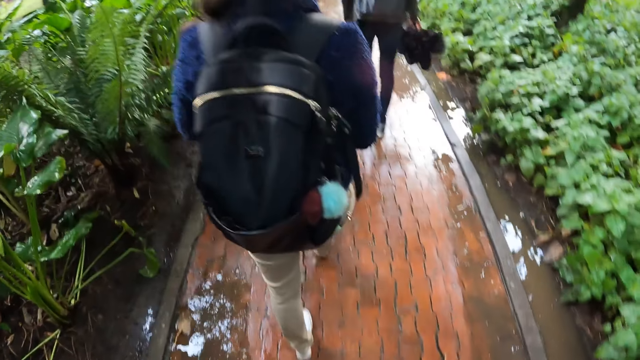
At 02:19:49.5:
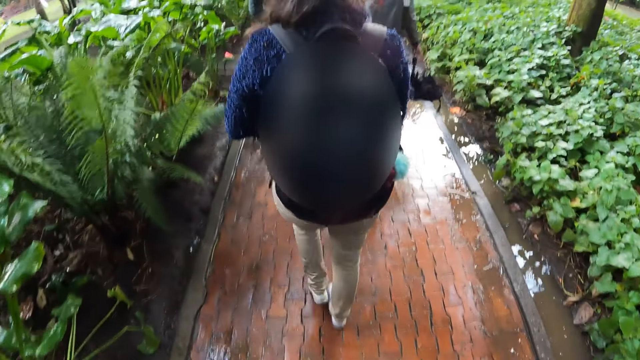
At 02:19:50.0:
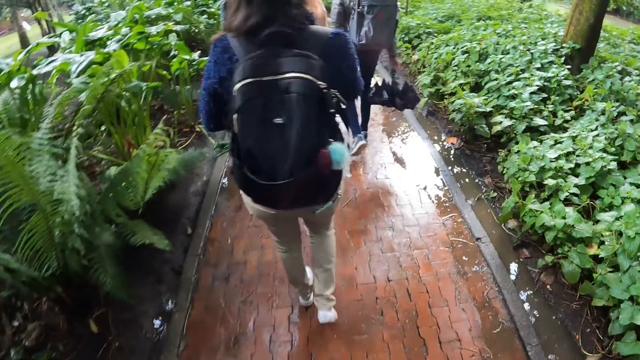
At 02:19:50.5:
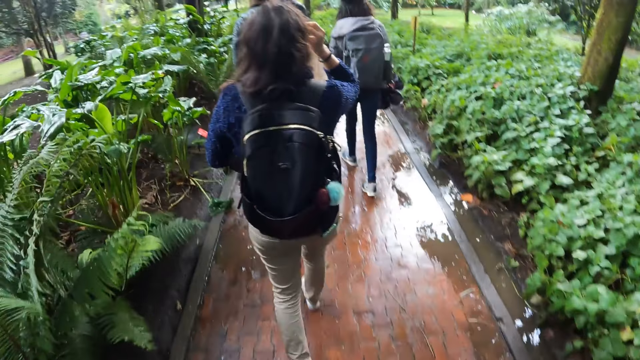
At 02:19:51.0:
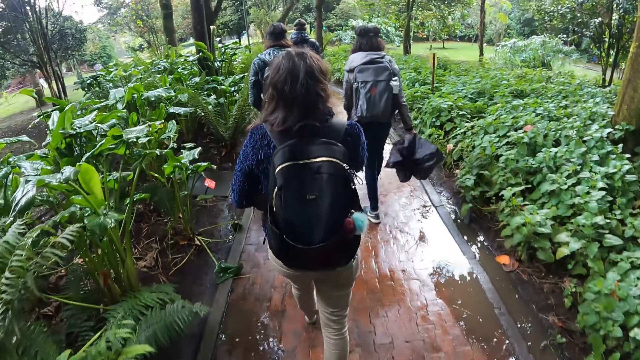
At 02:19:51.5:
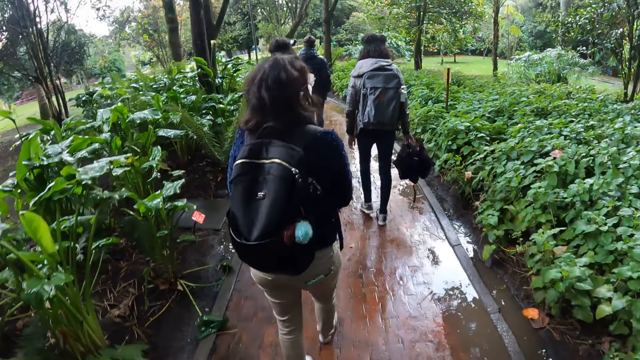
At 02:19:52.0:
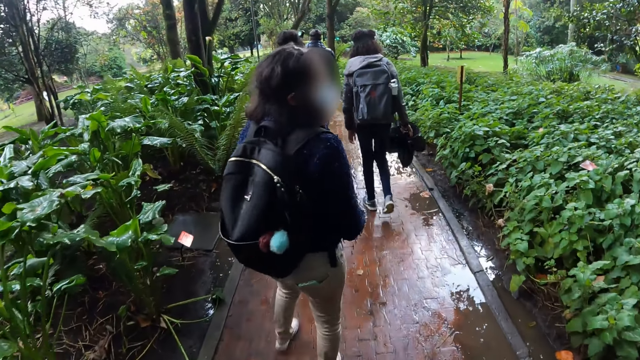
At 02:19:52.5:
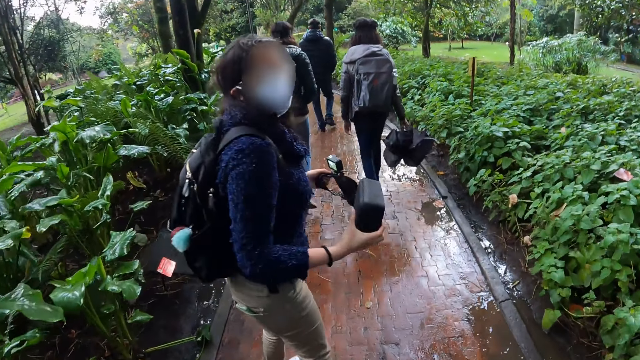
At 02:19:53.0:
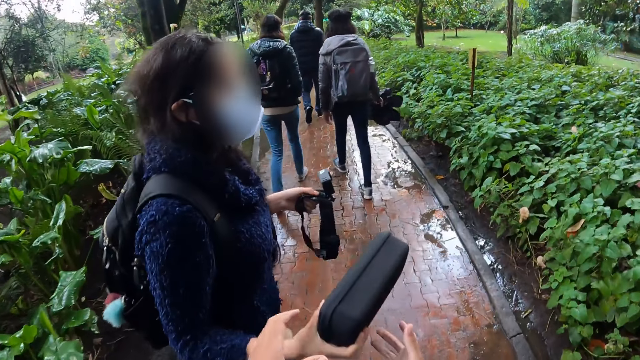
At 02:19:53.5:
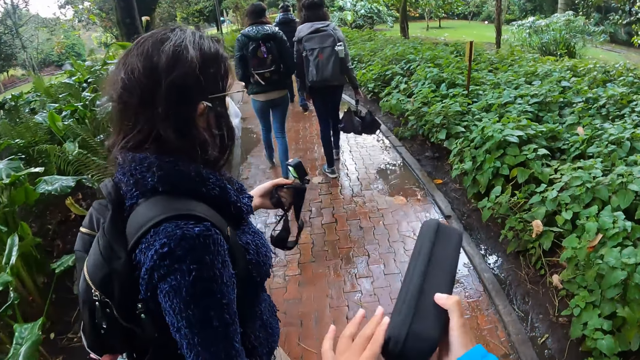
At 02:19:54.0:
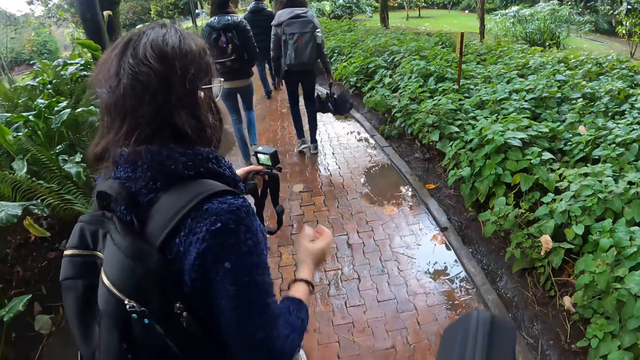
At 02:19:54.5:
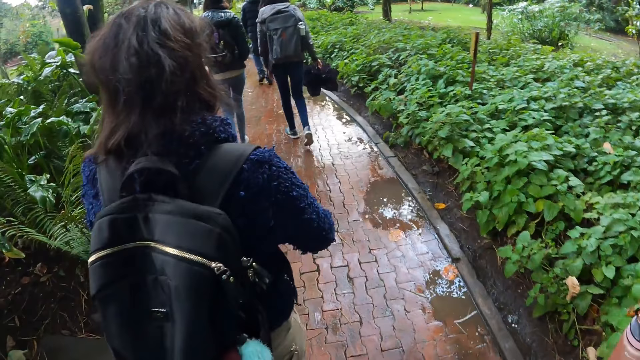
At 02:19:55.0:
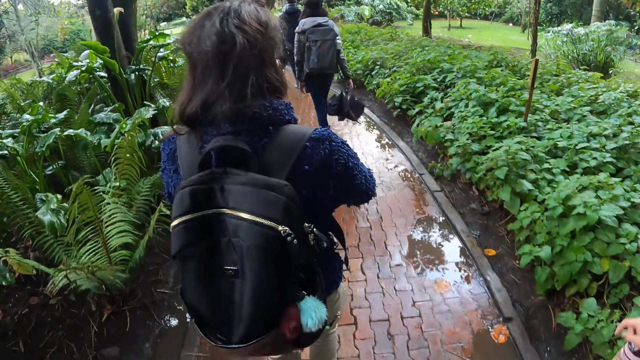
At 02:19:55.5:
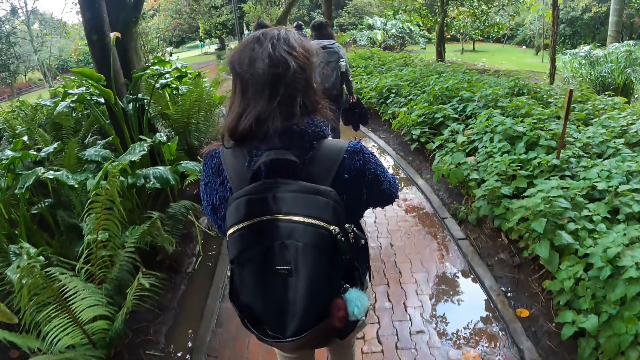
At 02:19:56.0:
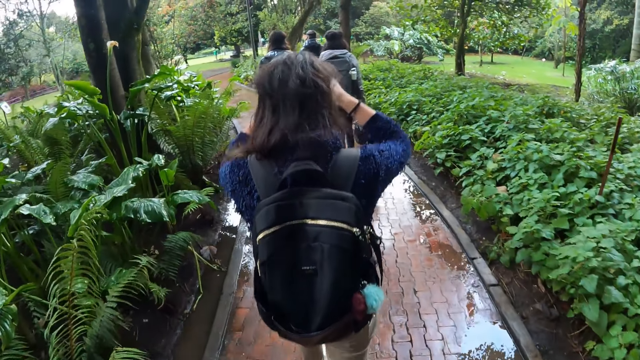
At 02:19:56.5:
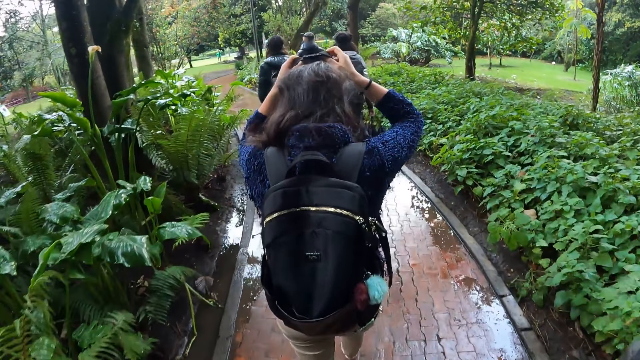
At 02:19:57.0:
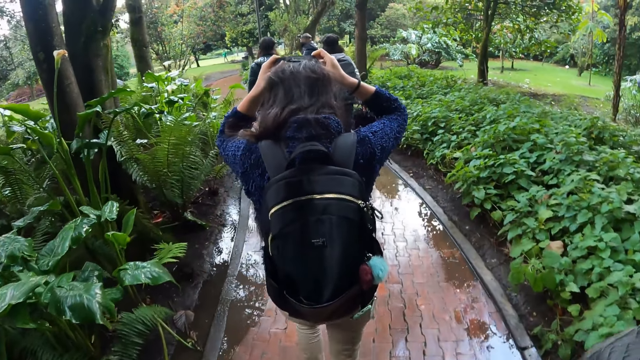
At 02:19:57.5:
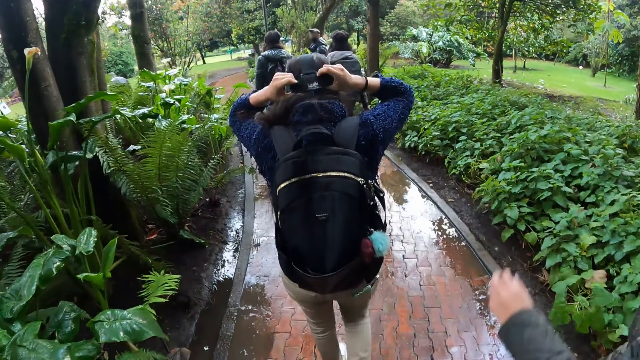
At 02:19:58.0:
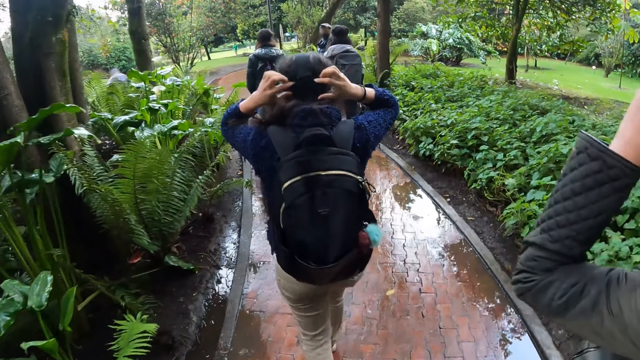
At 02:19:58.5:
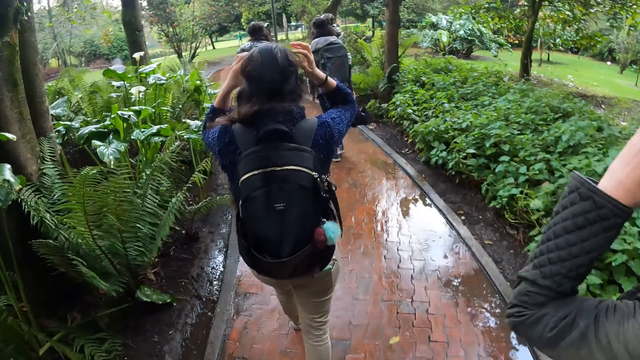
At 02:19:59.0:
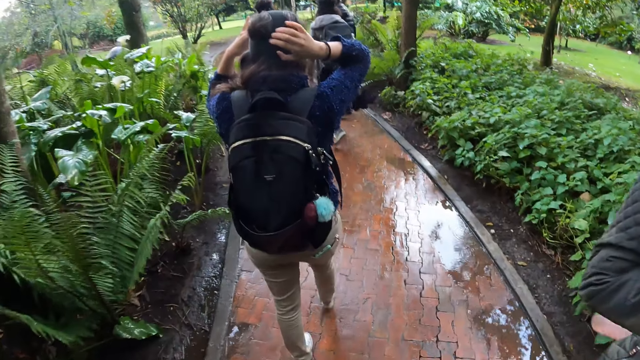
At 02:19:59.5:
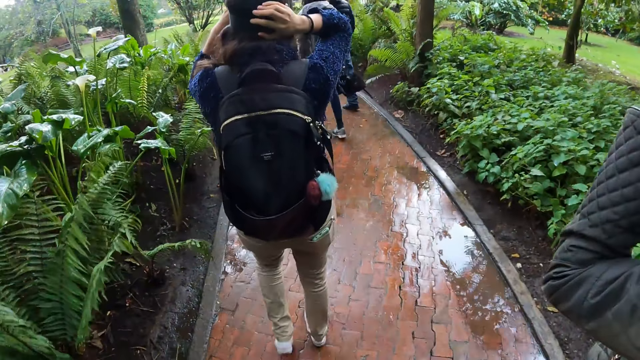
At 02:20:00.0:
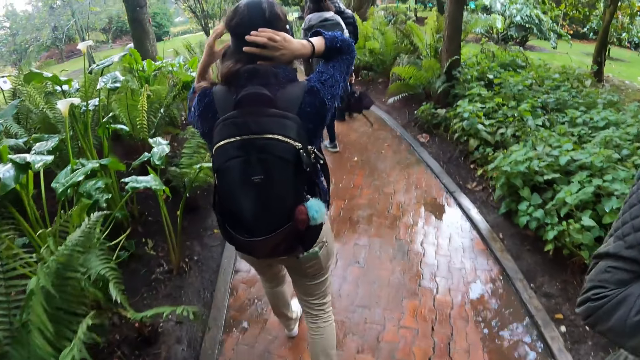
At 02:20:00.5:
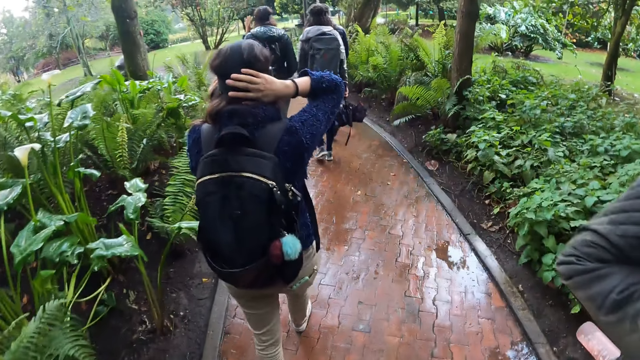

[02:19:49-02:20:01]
A woman adjusts her hair with her right hand. The woman holds a camera in her left hand. The woman passes a box in her right hand to both hands of the camera wearer. The woman walks. The woman wears the camera on her head with both hands. Another woman adjusts a camera on her head with her left hand.

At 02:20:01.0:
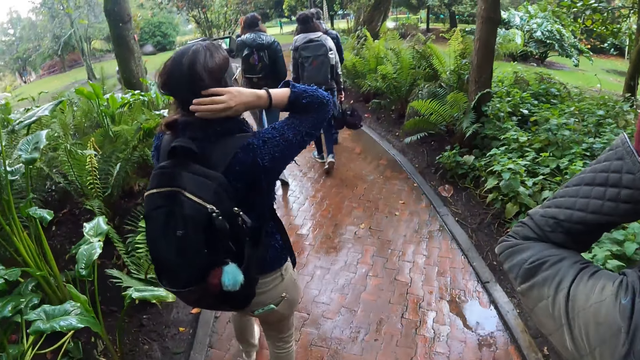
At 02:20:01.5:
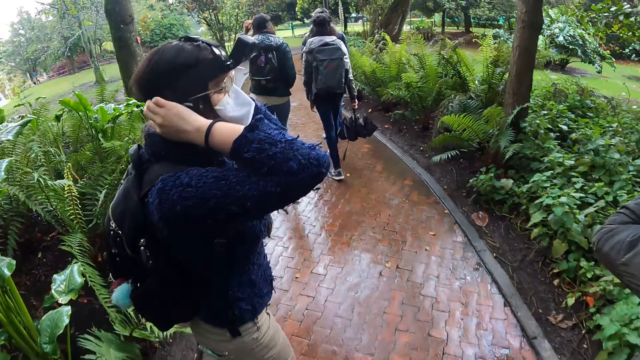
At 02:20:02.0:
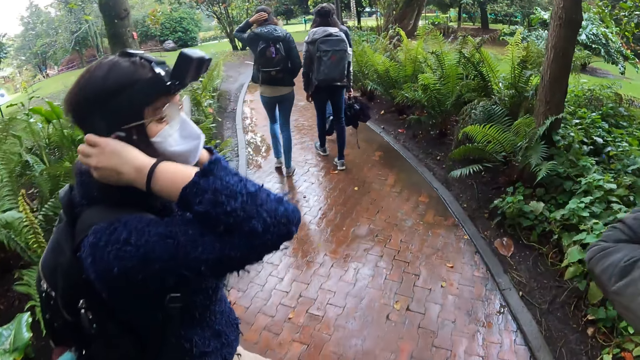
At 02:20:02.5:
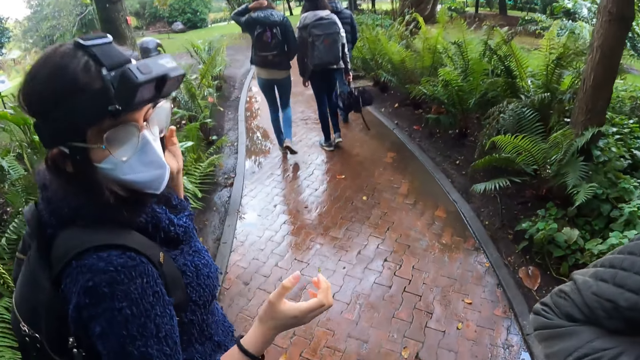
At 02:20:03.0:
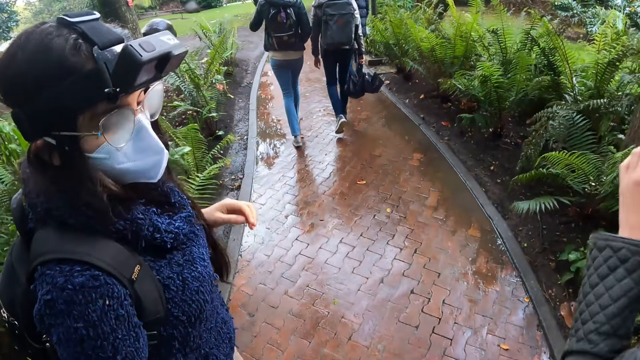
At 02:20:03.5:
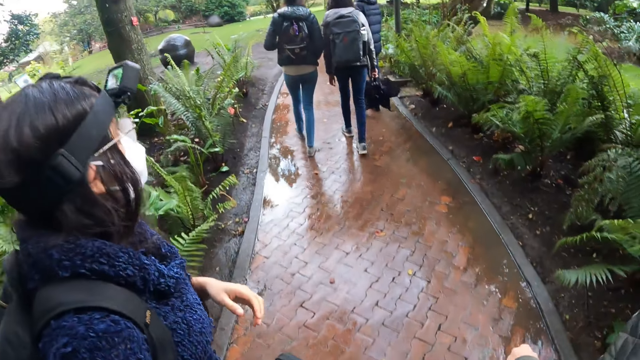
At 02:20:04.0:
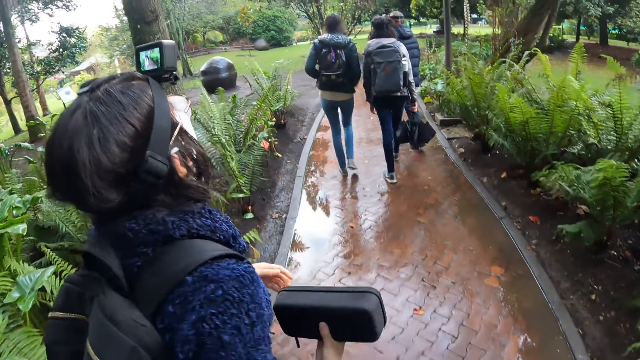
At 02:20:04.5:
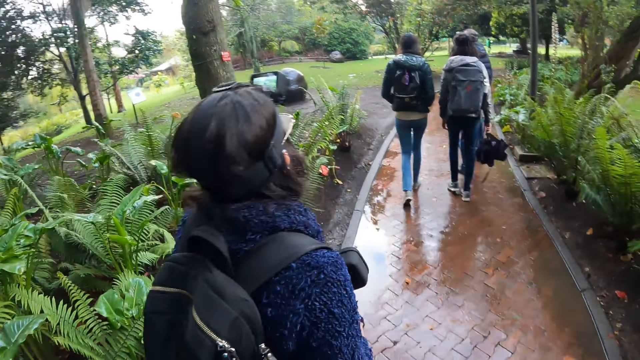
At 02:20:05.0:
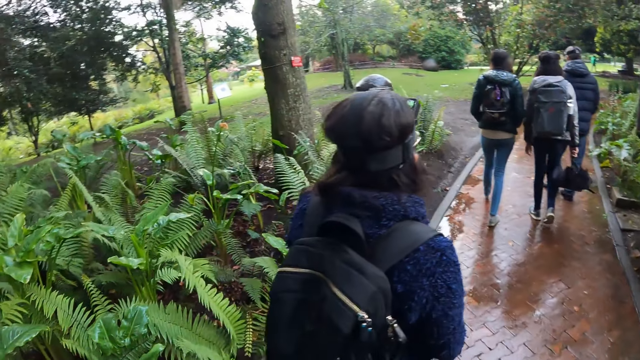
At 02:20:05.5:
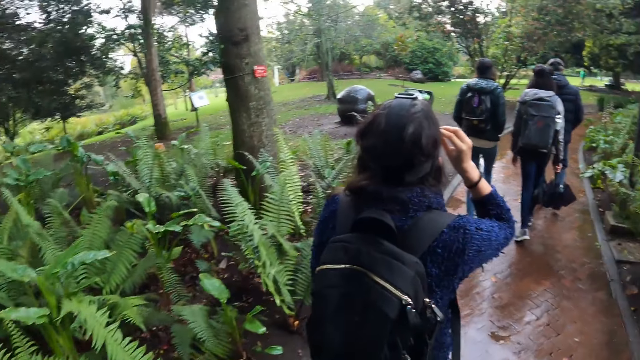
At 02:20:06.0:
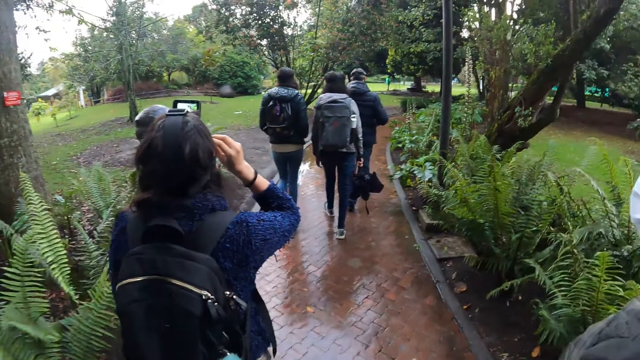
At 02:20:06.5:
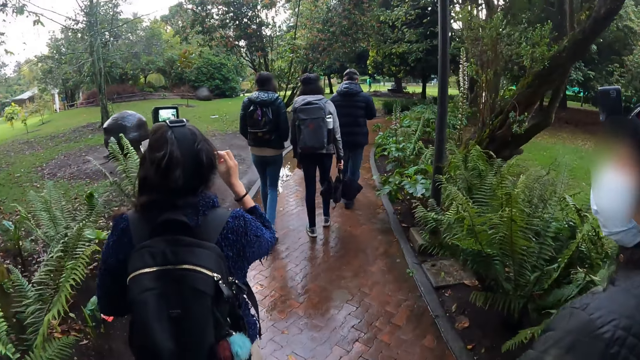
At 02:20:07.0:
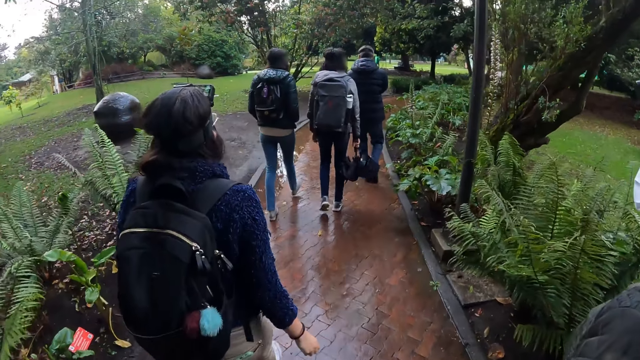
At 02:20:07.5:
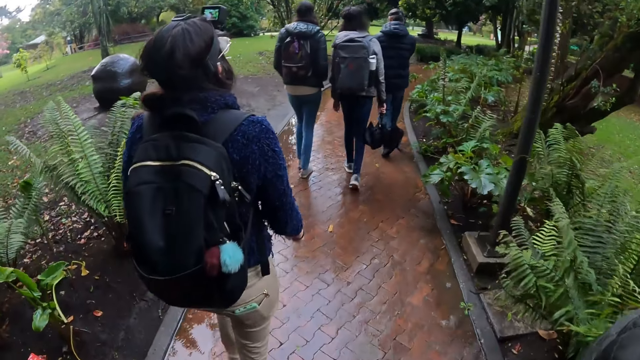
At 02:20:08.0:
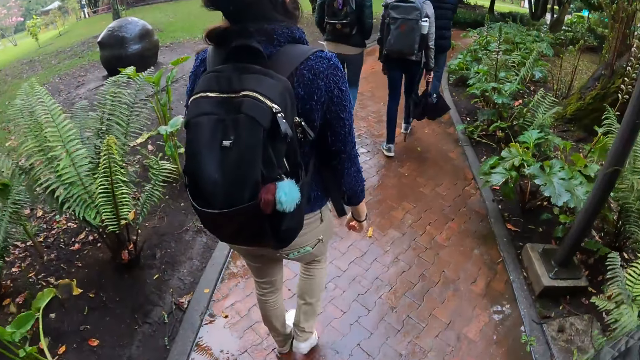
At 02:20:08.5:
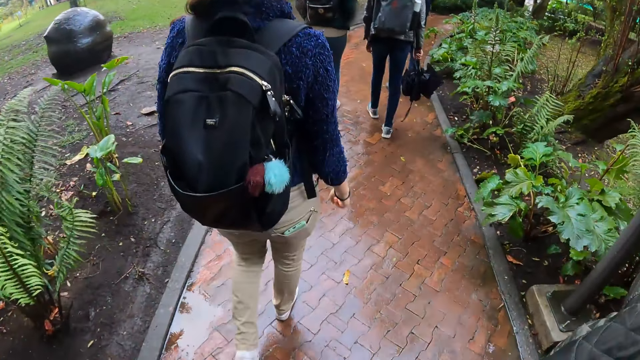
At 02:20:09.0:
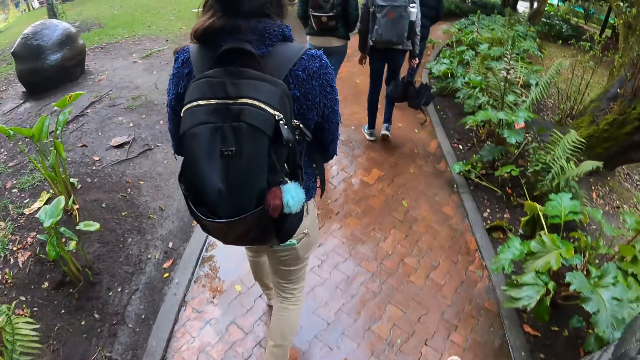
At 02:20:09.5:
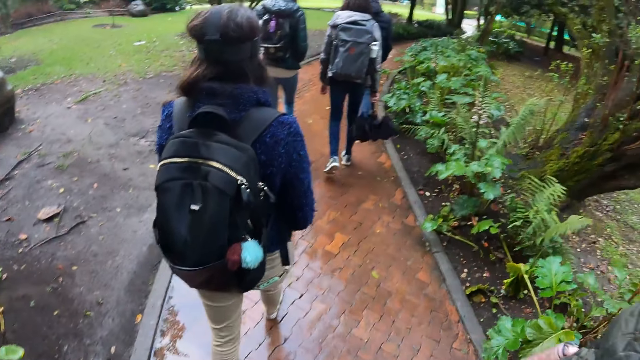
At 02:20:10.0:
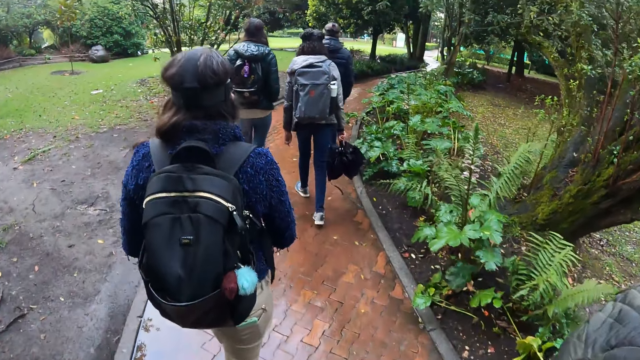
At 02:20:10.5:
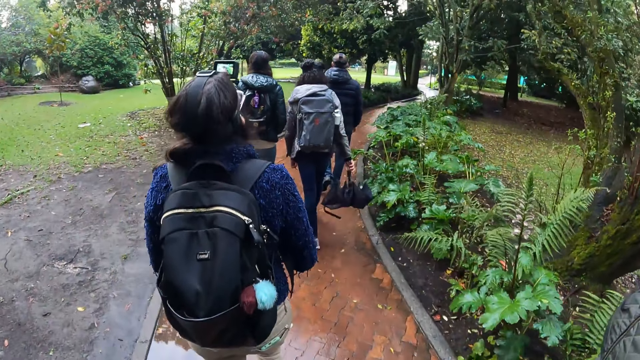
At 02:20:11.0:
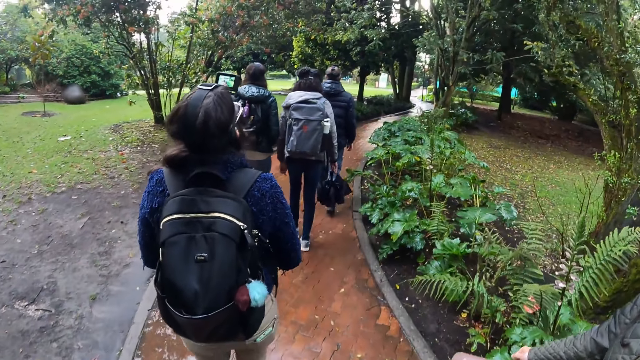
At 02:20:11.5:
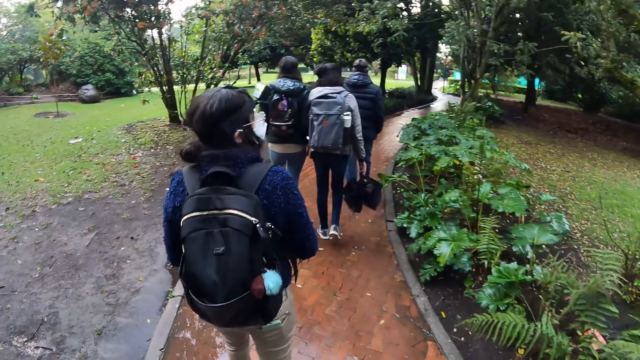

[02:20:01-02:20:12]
A woman turns to the camera wearer and releases the hands from the head. The camera wearer passes the box in both hands to the woman in her right hand. The woman passes the box in her right hand to her left hand. She adjusts a pair of glasses on her face with her right hand, holds the shade and releases the hand from the shade.
